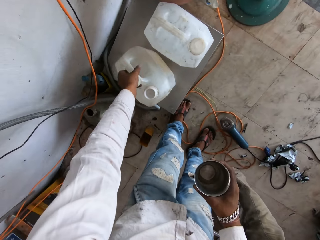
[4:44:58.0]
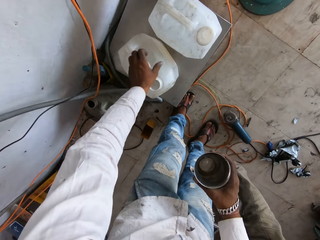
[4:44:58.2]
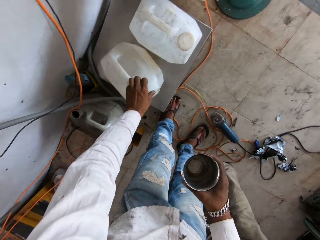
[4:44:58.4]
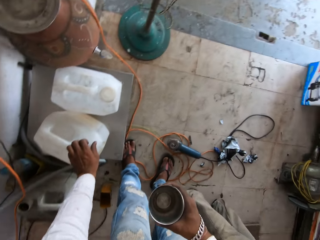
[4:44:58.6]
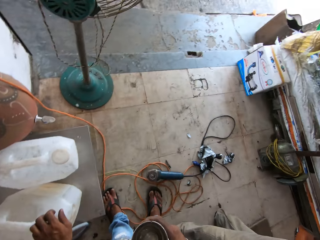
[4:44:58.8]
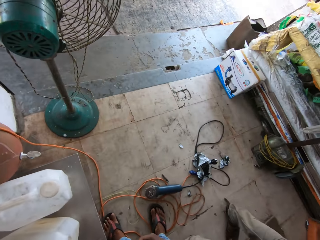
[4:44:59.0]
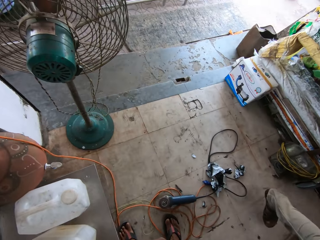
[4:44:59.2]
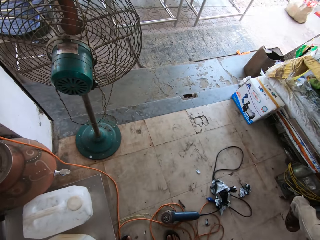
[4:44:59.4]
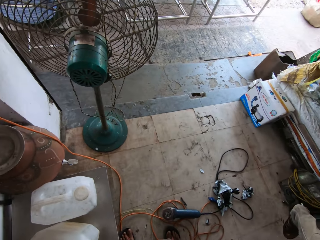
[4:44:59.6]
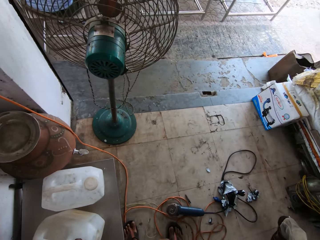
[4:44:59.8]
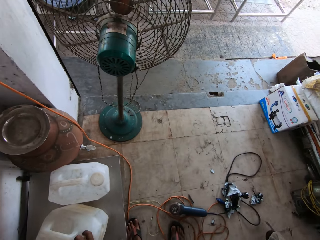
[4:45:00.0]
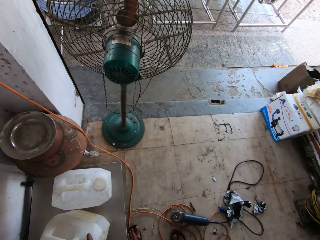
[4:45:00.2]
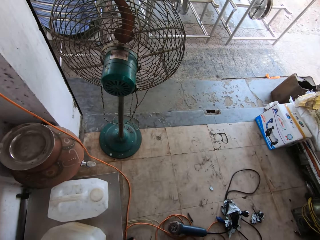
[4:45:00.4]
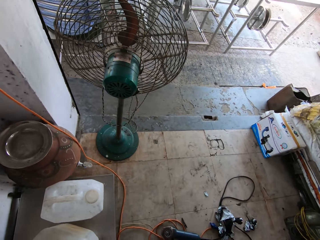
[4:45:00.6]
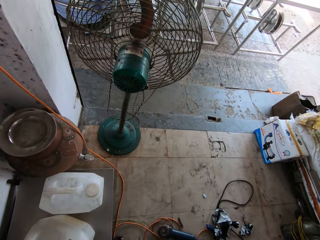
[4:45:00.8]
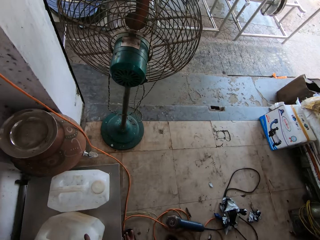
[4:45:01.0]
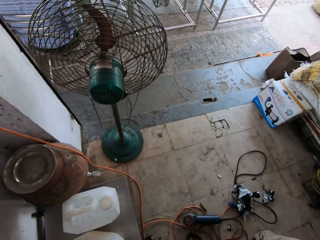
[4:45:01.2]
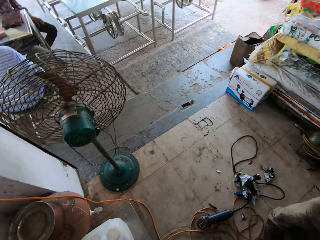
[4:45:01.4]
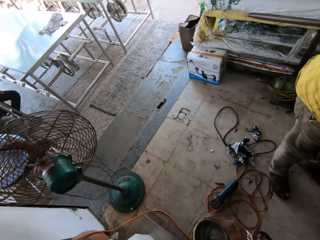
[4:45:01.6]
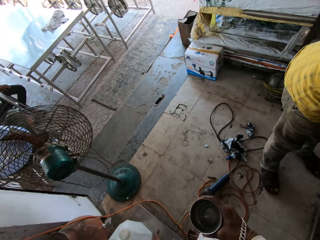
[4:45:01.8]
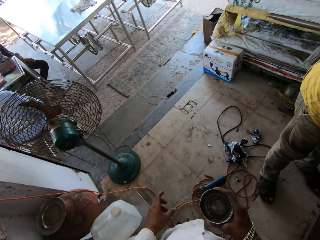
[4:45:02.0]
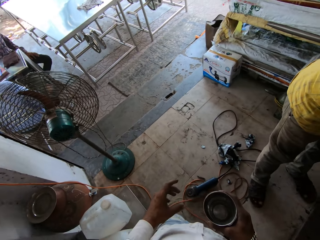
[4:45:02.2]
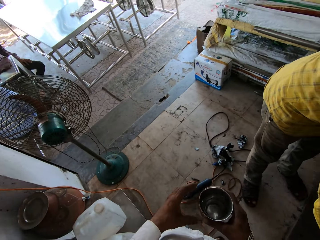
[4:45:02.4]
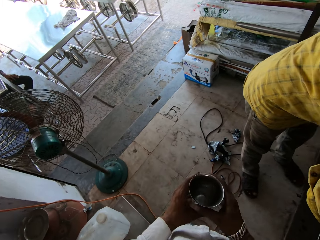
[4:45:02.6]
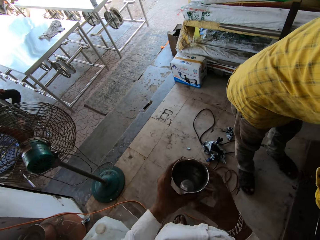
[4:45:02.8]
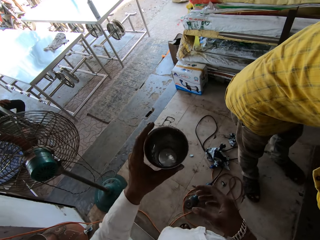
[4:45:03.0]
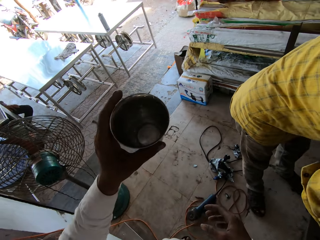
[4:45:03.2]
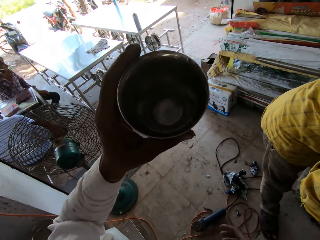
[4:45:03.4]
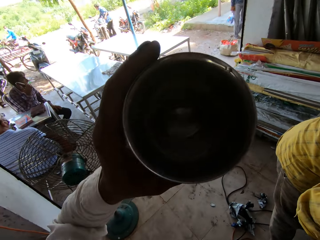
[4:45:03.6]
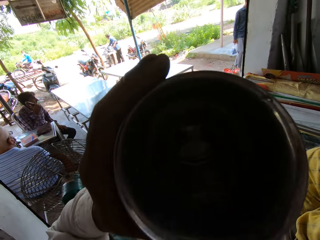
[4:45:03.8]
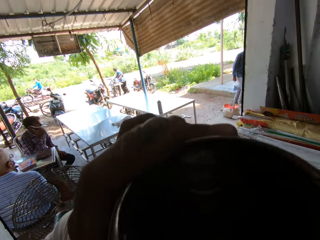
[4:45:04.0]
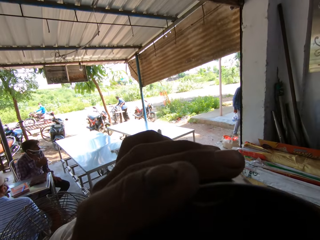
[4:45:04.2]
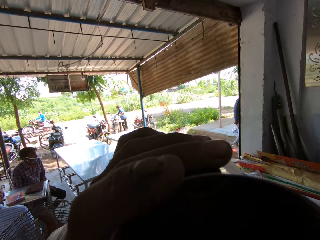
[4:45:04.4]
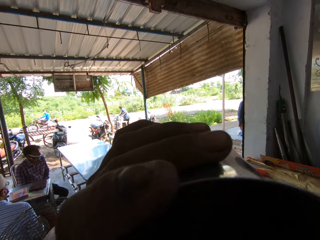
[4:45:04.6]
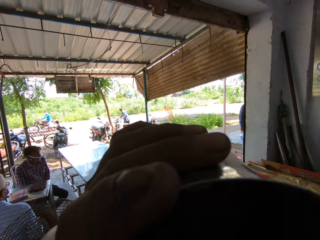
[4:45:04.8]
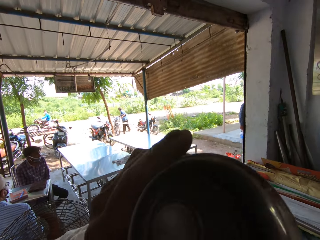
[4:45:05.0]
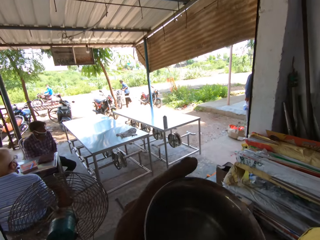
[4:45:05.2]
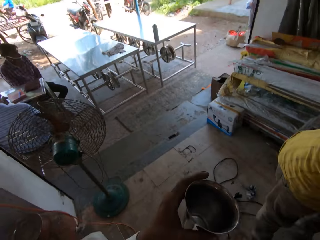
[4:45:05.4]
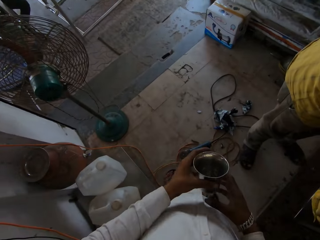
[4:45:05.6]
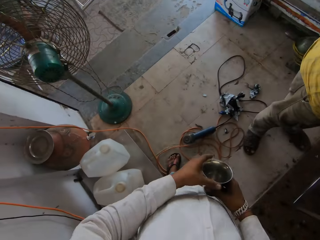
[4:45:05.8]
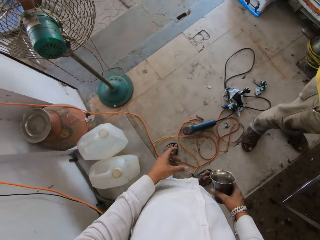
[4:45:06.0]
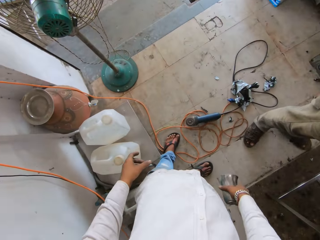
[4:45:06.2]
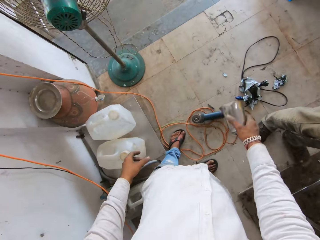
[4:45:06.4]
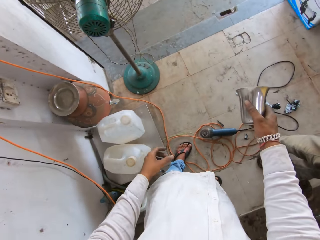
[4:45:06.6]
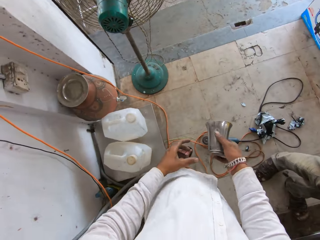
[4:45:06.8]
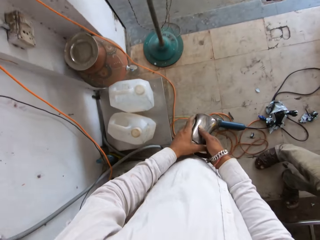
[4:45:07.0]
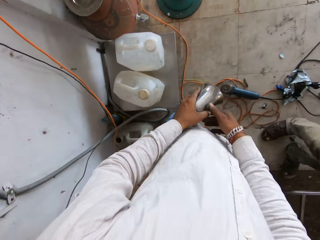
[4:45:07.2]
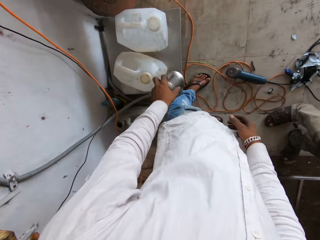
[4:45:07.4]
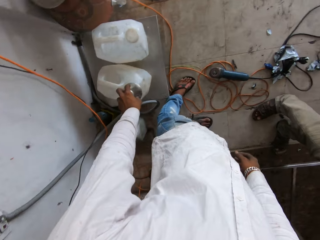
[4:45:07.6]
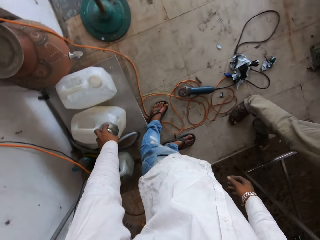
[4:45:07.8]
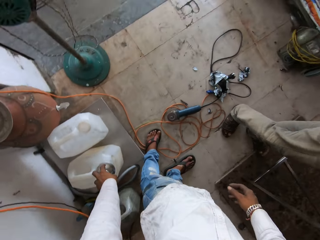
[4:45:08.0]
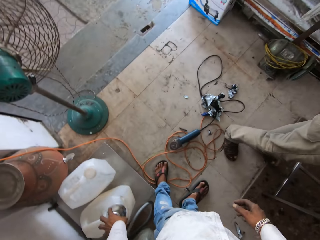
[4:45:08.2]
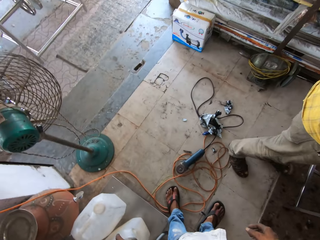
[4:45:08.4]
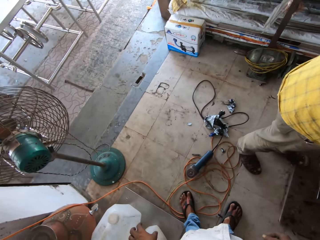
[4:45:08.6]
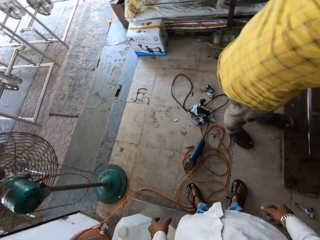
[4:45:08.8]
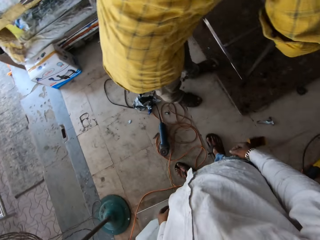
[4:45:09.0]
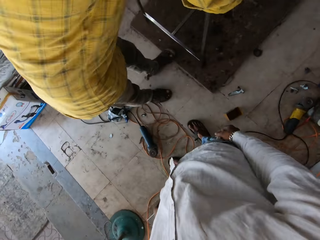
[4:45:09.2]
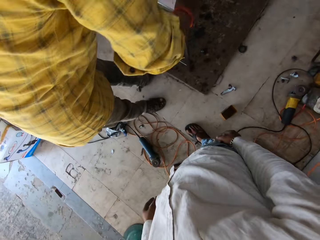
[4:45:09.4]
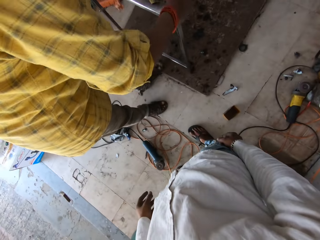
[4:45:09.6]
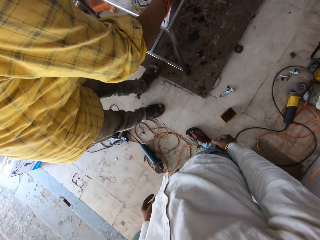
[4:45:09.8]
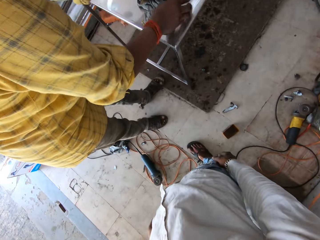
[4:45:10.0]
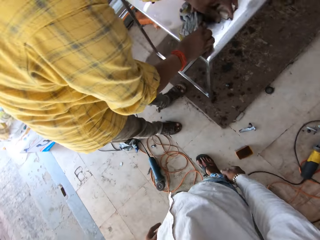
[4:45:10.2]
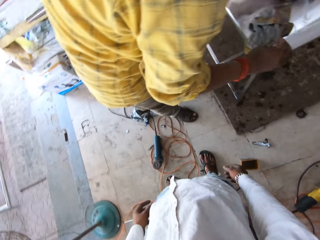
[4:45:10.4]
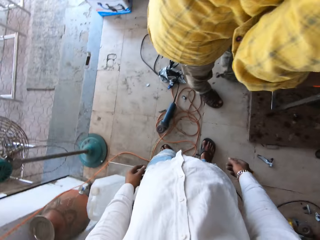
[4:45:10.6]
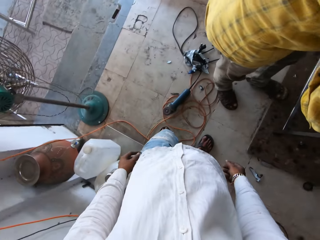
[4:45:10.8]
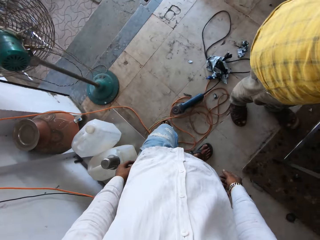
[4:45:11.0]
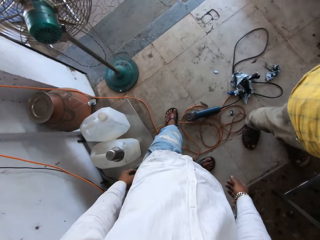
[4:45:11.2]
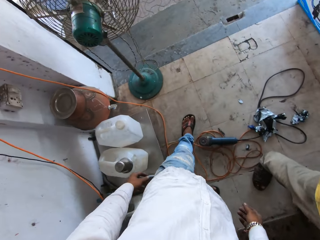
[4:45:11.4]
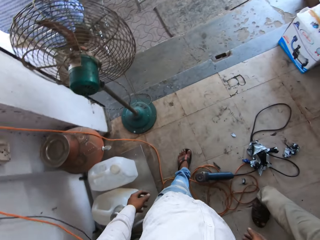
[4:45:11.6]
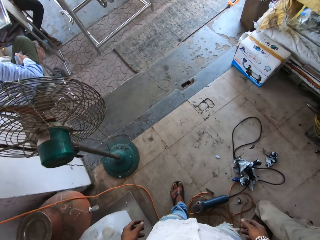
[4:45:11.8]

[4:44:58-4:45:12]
The camera wearer puts the bottle on the floor. They close the bottle with the bottle lid. They look around. They drink water with the tumbler. They pour the water remains from the tumbler. They put the tumbler on top of the bottle. They look around. A man scrubs on the table. The camera wearer converses.

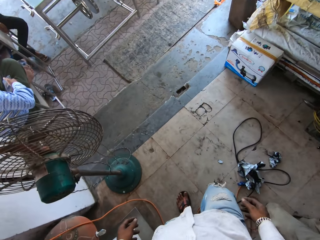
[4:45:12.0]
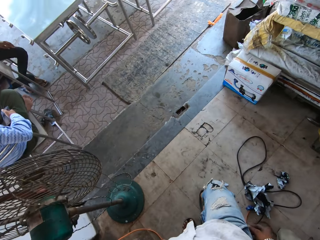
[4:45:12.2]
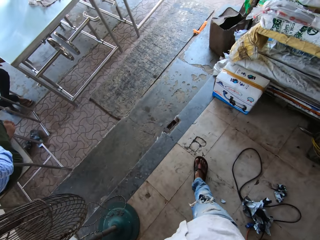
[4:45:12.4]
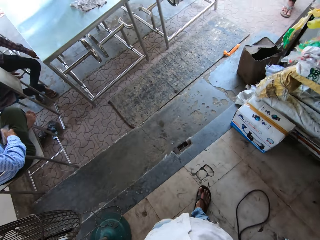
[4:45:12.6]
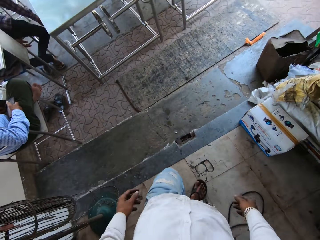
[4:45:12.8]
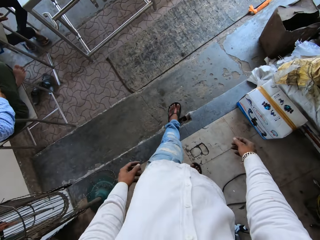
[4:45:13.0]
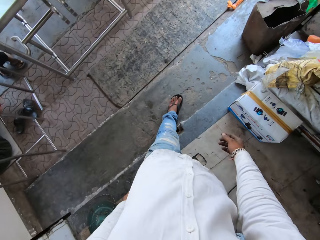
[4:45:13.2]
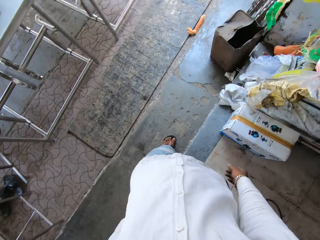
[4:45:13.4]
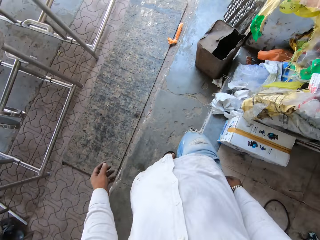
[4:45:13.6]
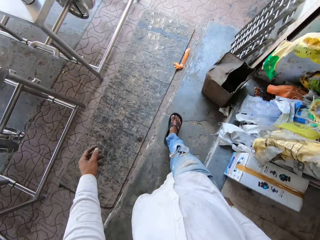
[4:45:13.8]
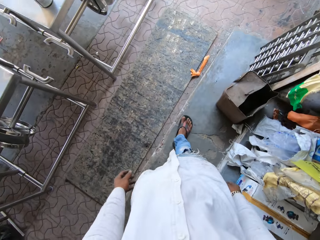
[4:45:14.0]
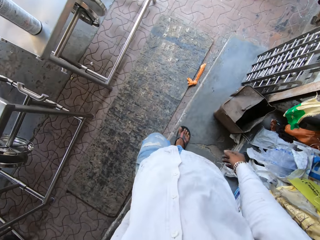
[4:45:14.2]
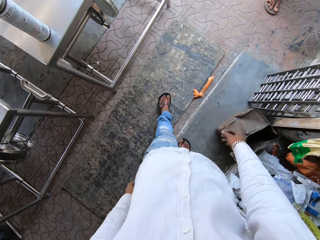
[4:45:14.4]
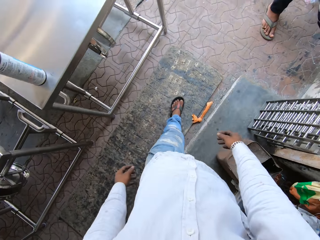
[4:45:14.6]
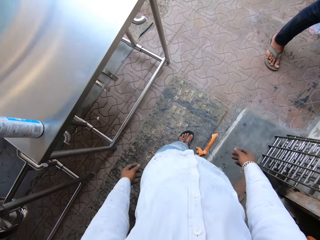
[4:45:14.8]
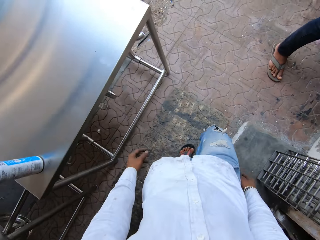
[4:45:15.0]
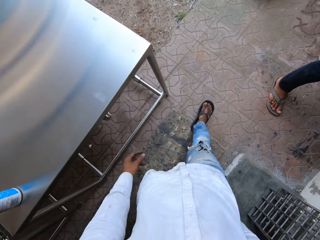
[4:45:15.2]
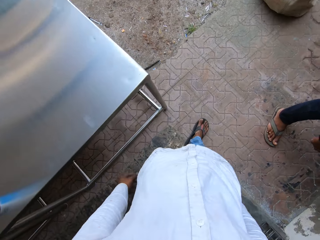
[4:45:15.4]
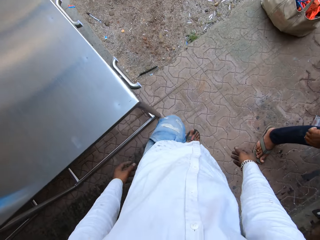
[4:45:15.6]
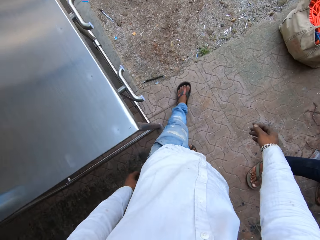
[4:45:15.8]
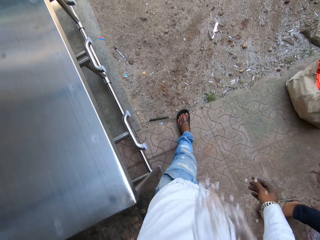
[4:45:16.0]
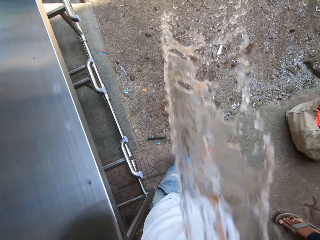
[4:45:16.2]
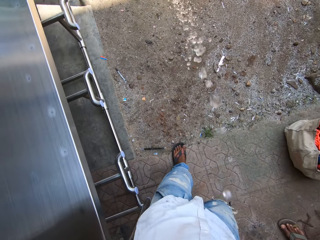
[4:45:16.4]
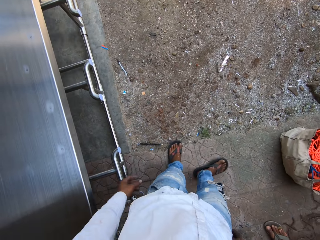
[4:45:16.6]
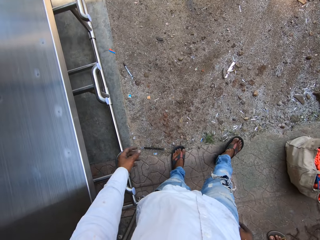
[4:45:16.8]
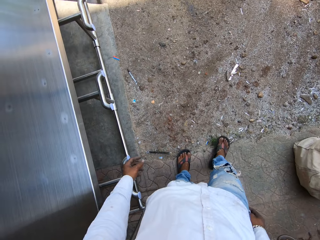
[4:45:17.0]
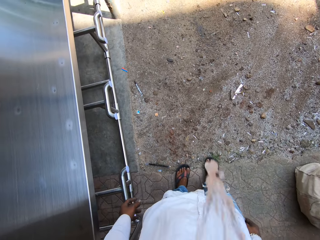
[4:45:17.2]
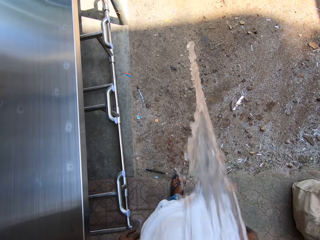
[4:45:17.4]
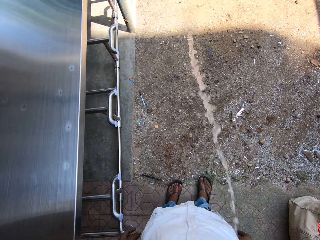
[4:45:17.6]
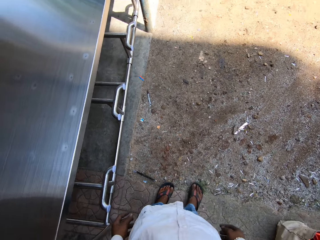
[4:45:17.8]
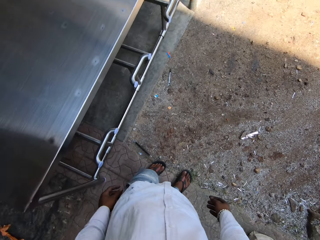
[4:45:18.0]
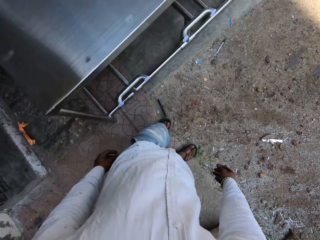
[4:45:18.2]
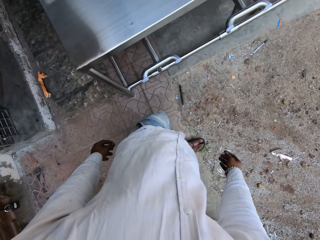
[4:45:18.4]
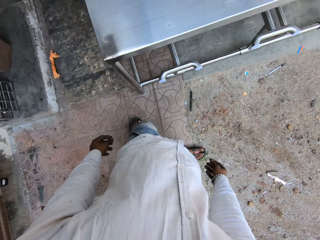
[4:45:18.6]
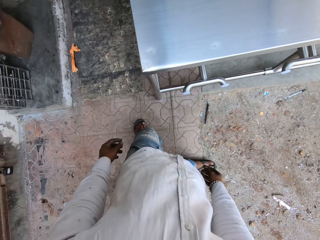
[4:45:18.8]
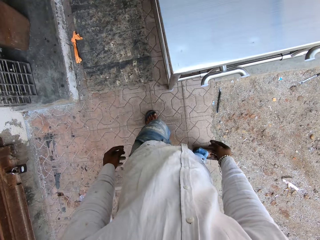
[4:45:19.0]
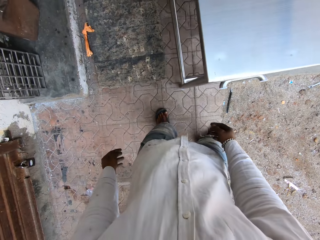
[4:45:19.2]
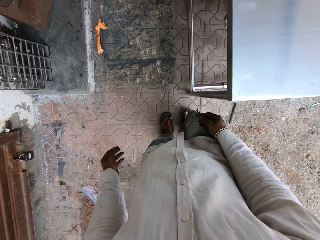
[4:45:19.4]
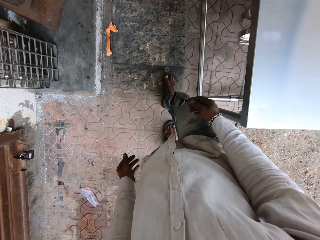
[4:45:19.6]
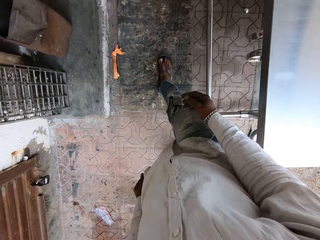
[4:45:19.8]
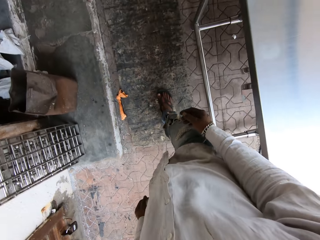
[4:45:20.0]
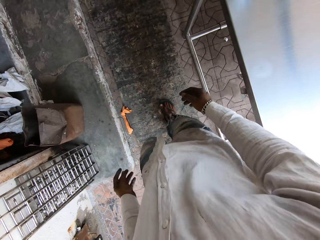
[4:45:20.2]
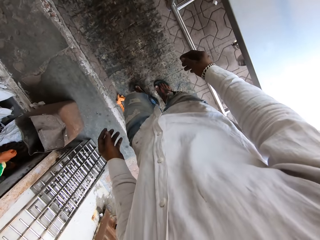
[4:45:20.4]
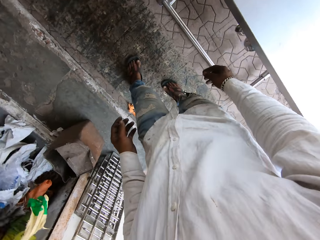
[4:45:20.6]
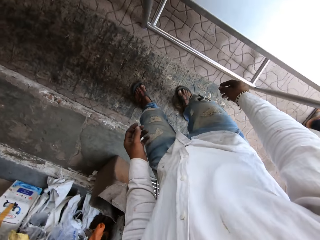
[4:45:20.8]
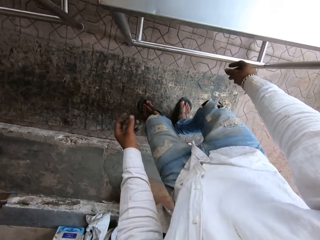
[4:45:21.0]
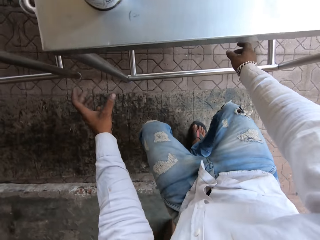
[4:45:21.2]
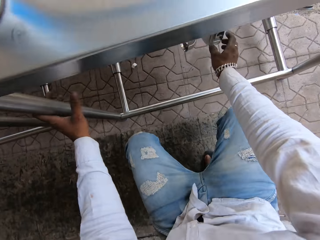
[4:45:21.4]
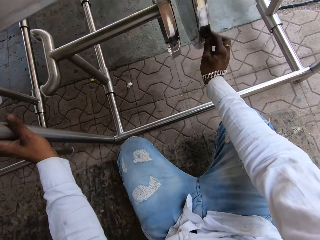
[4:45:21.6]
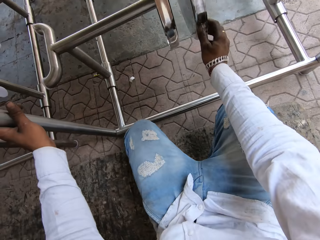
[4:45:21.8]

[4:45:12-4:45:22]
The camera wearer walks across the house towards the exit. He looks around. He pours water from his mouth. He looks around. He walks across the house around the table. He crouches down.
